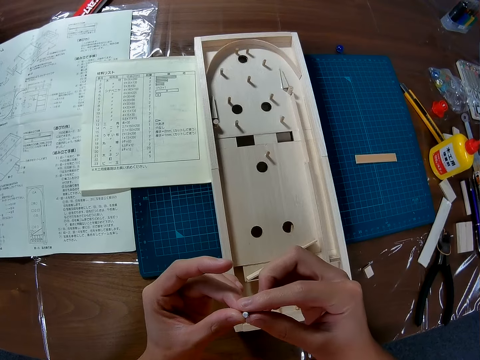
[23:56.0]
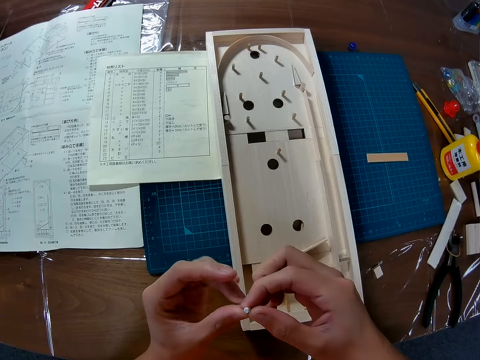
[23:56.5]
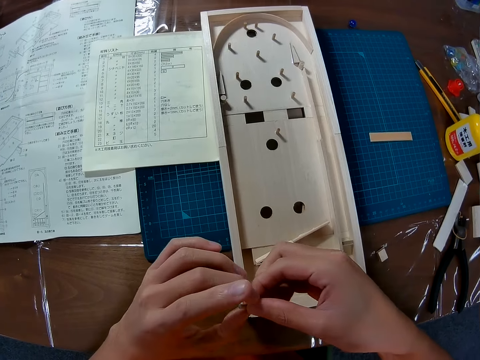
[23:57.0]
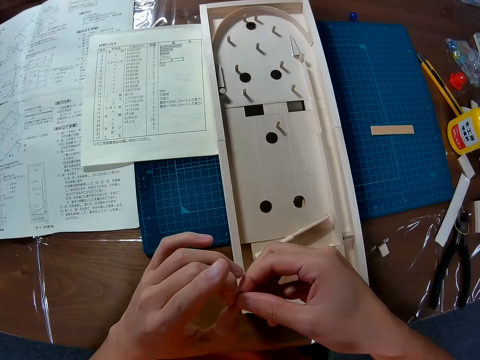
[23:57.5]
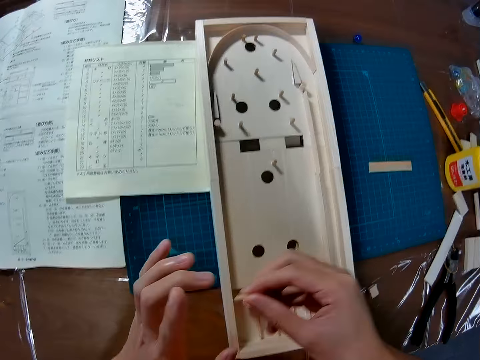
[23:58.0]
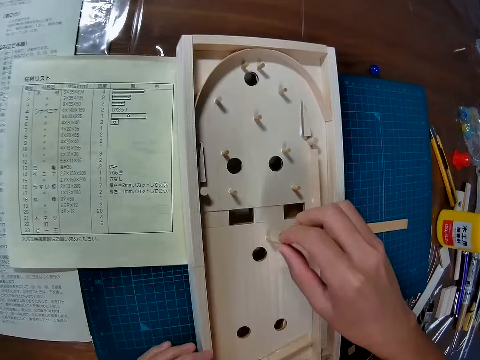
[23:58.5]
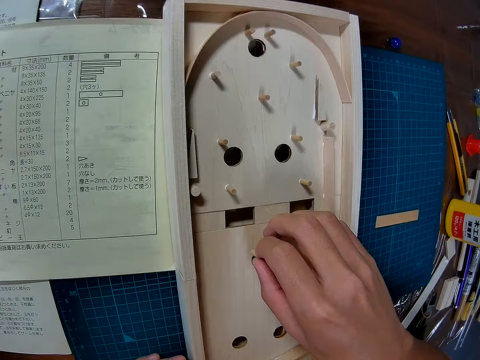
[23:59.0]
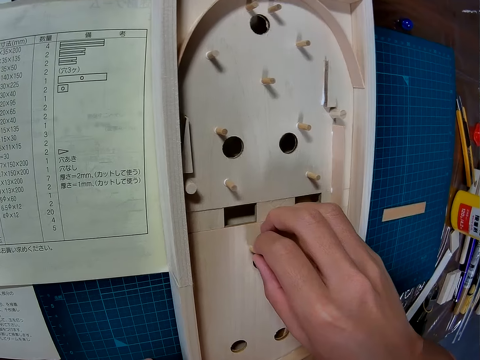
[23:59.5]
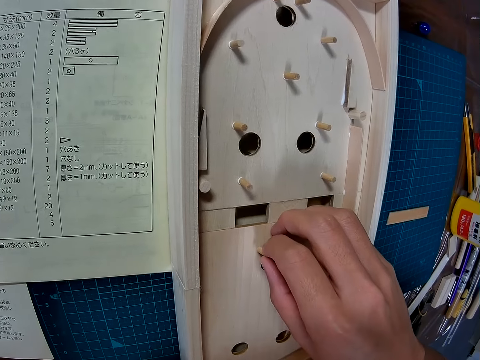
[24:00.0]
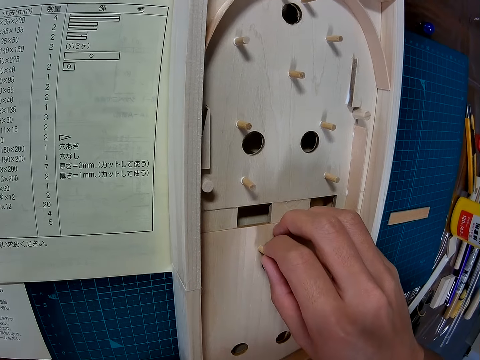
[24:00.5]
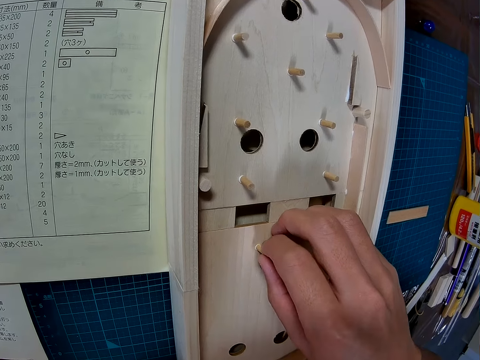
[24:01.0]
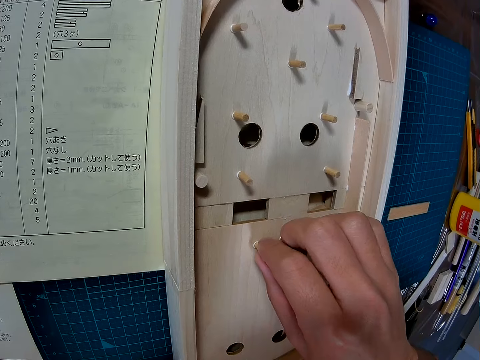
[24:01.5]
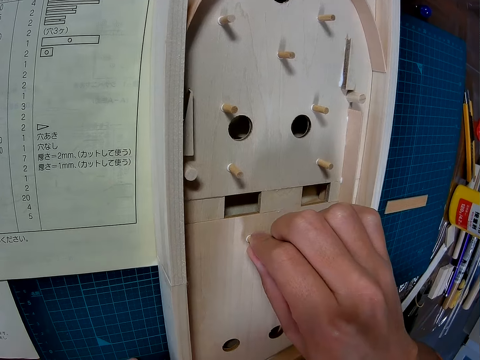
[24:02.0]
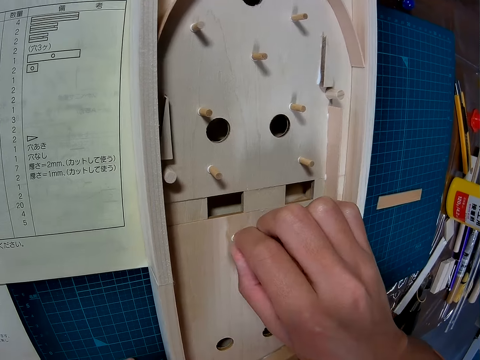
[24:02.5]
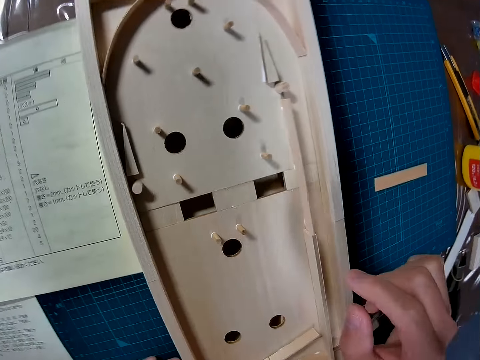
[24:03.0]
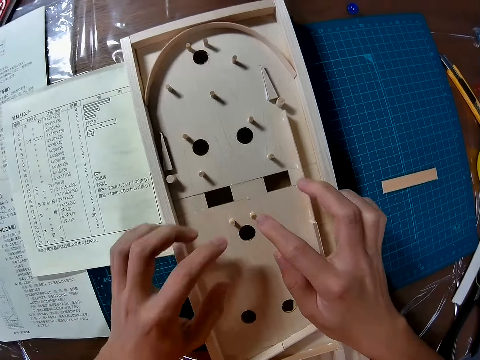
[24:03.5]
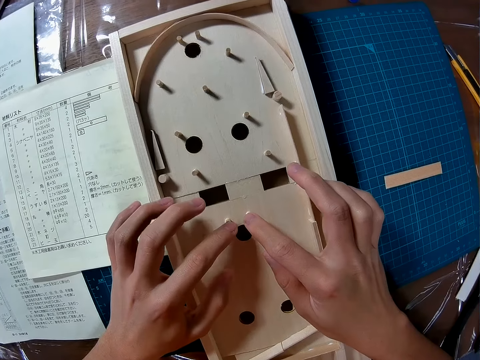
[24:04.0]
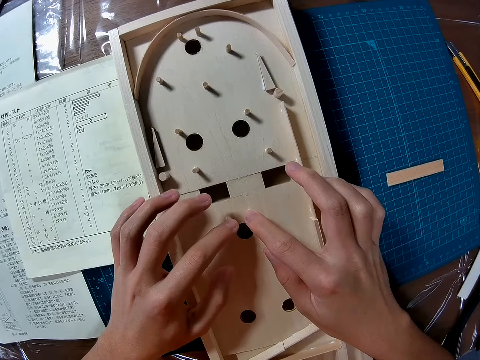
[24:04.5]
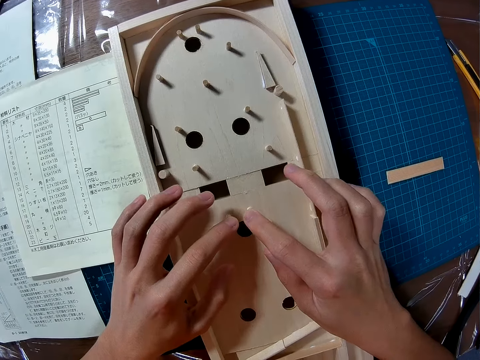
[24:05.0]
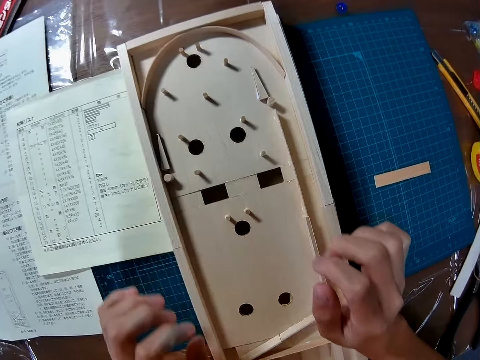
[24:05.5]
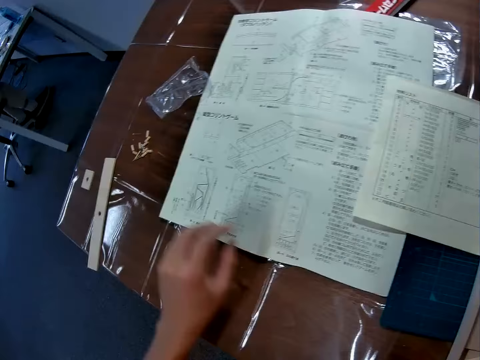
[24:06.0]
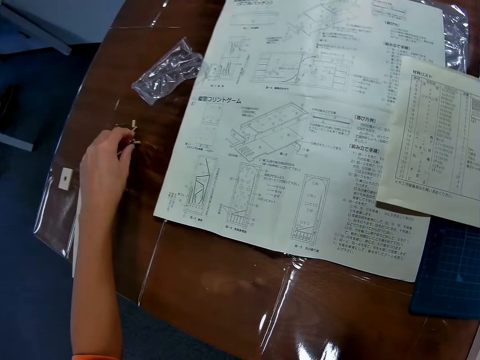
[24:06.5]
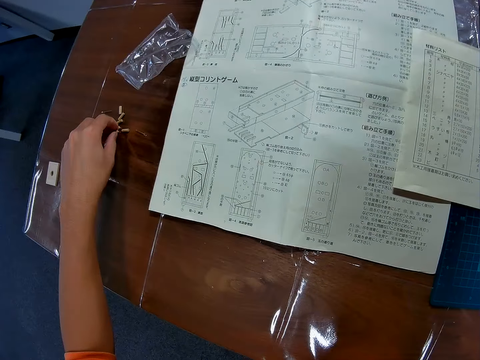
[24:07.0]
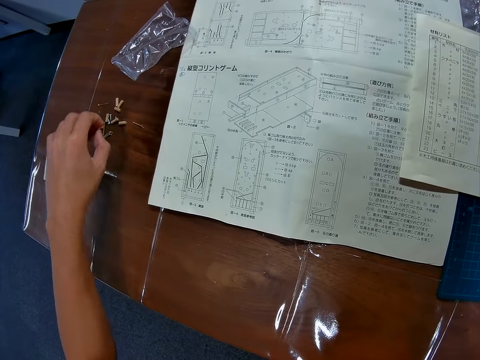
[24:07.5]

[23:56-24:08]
The camera wearer holds the stick in hands. They glue the piece of wood to the wood structure. They take another stick from the table.

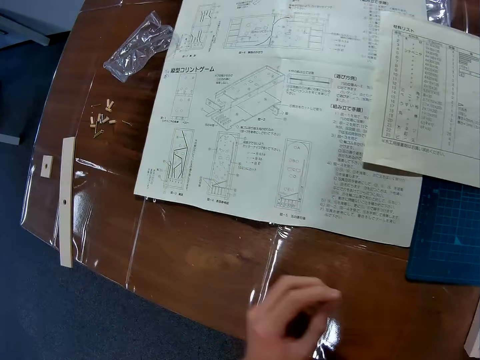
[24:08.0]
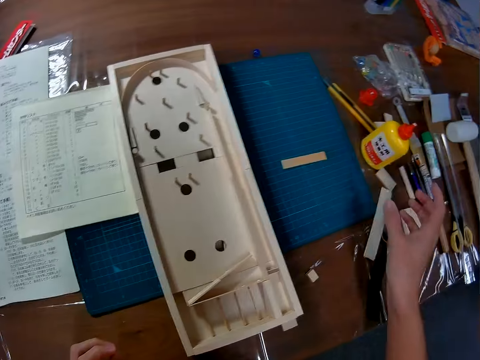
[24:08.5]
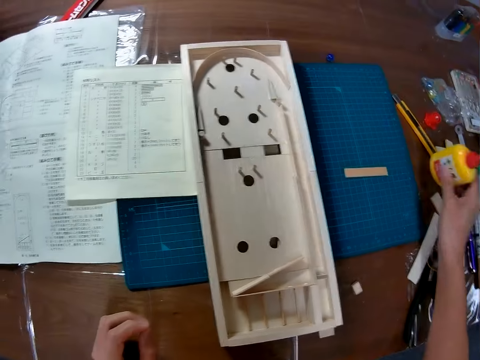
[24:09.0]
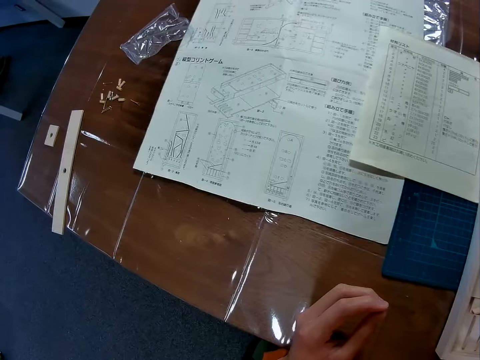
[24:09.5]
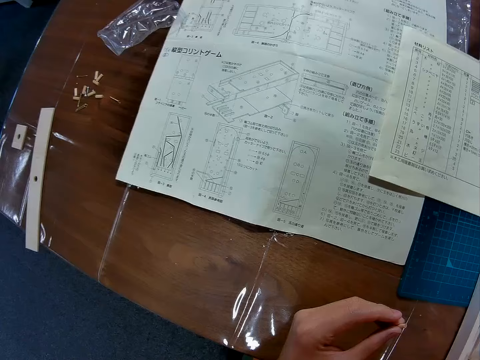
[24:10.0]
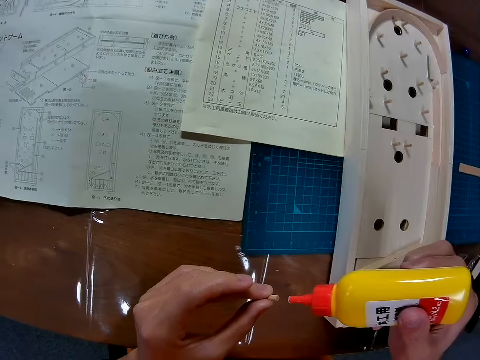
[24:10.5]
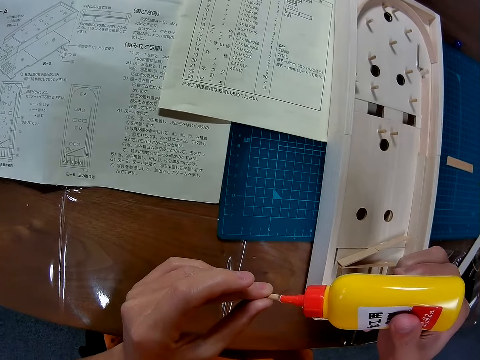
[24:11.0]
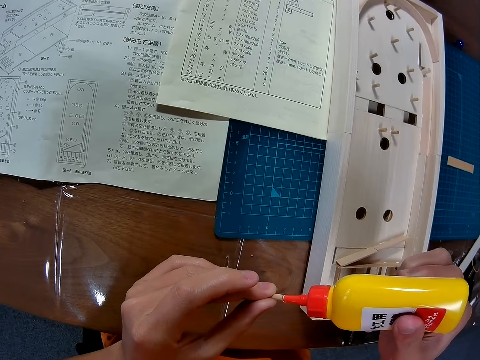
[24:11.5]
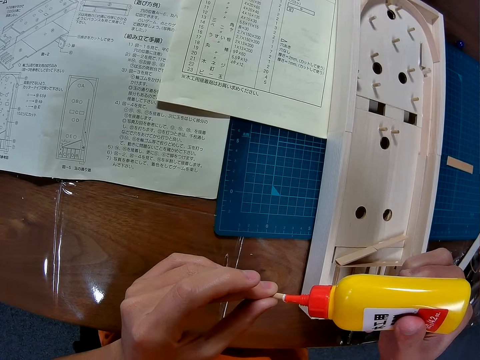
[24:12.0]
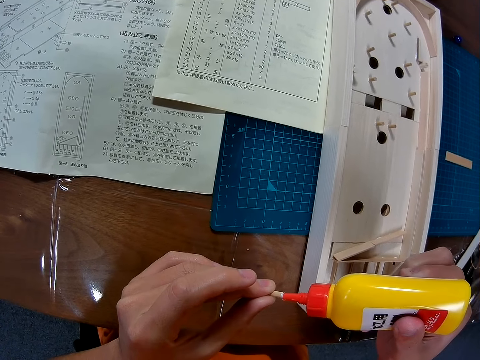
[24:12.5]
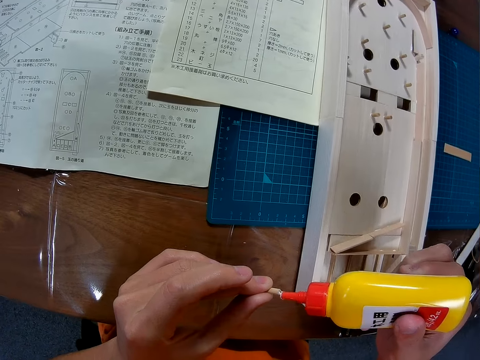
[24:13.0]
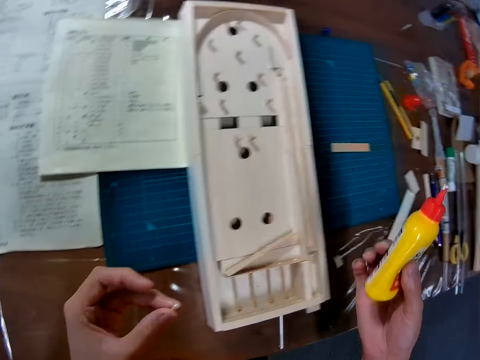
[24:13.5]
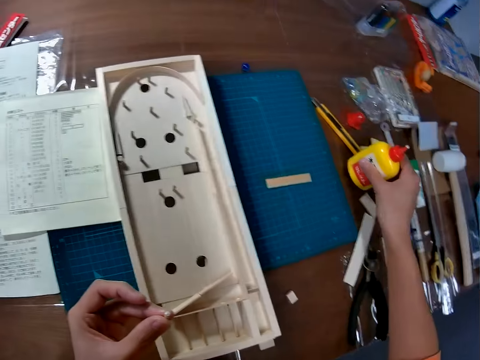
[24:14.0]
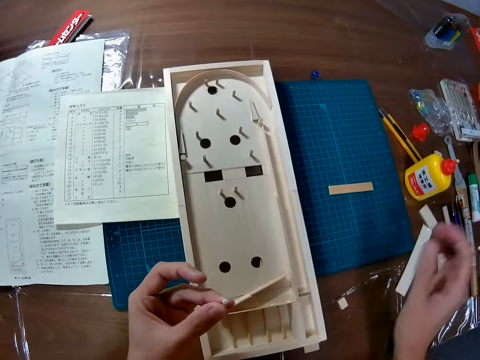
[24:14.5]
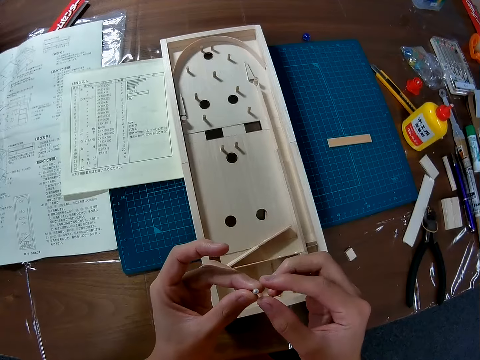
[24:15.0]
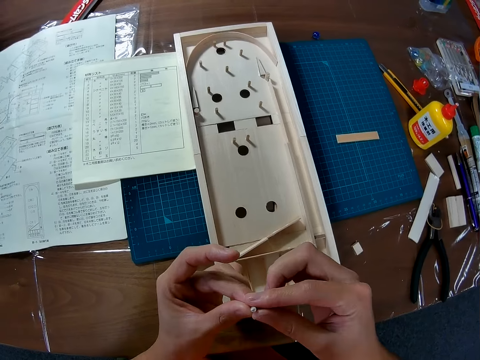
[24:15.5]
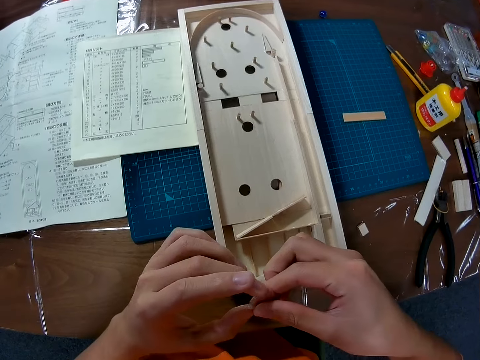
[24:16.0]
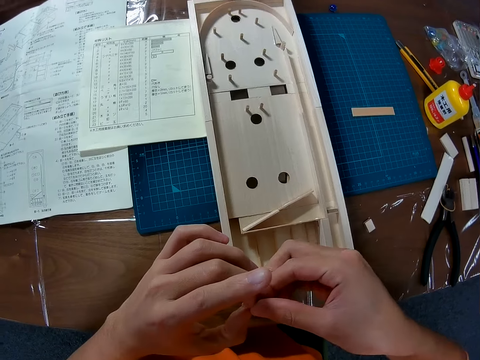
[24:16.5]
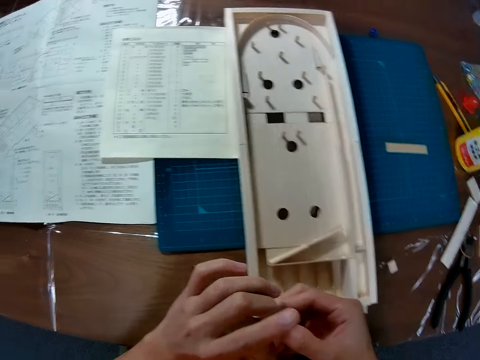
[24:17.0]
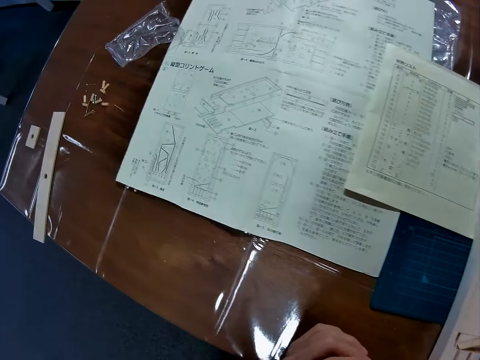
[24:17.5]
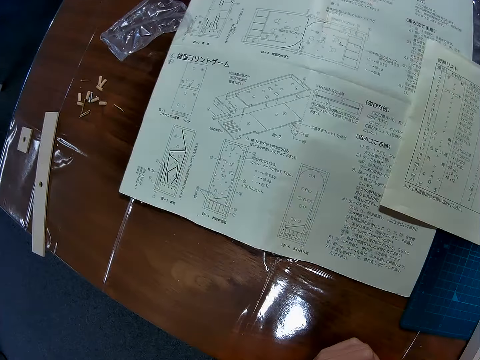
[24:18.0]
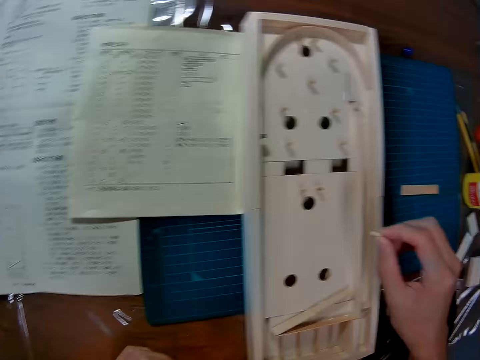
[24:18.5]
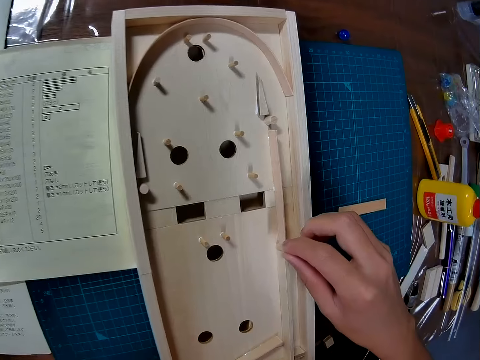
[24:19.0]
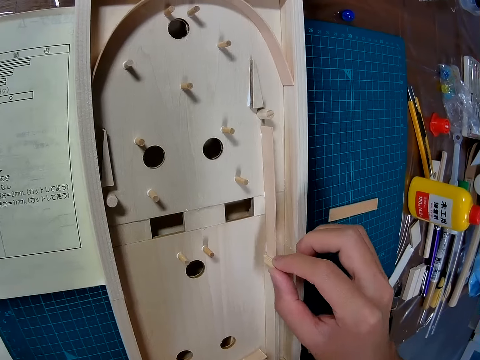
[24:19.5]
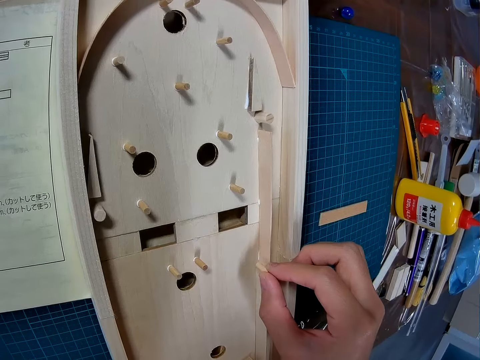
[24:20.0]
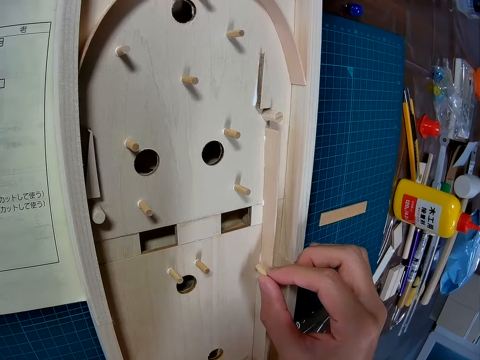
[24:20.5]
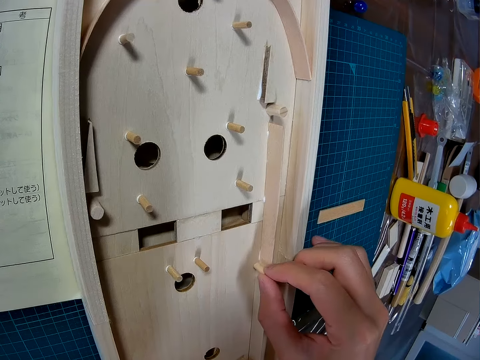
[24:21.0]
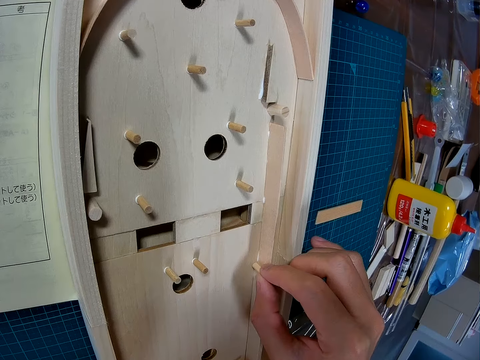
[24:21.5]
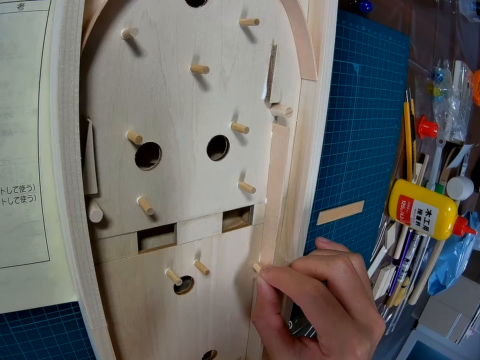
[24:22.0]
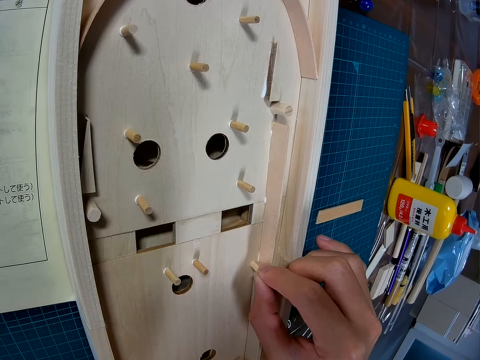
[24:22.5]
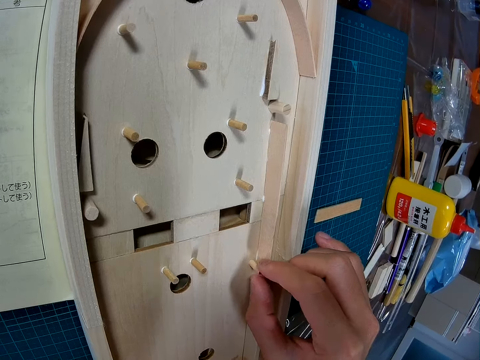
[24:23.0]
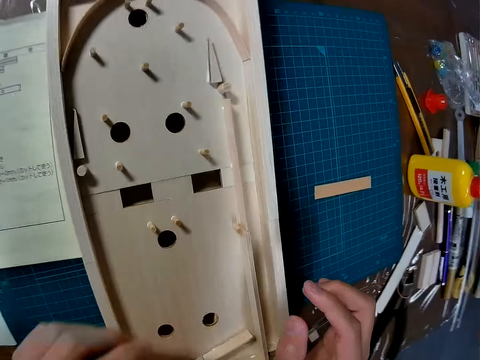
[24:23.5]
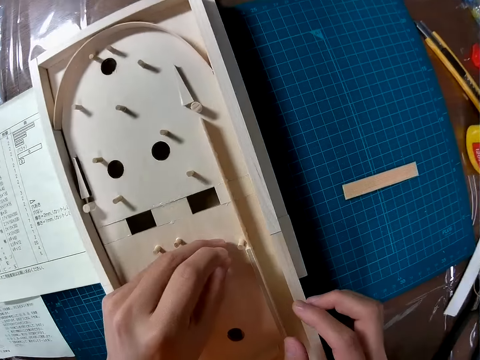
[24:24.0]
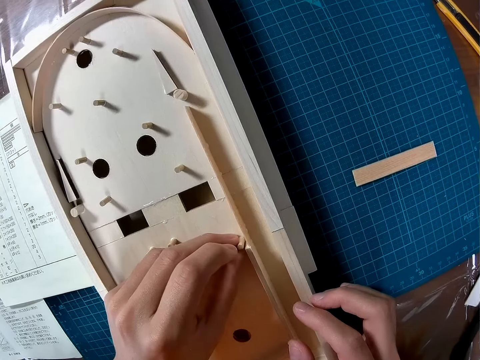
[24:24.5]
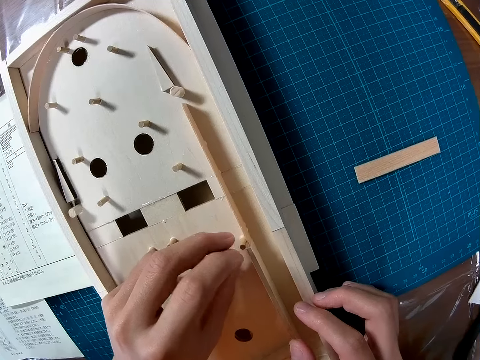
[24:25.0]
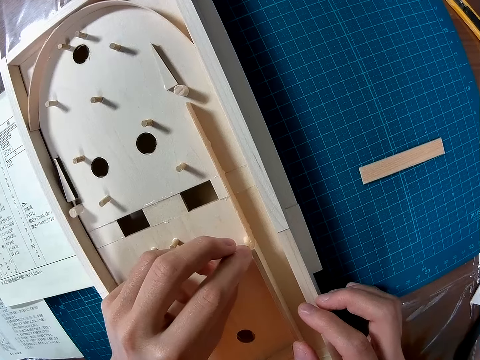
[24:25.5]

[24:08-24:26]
The camera wearer takes the glue from the table. They apply glue on the stick. They put glue on the table. They place the glue on the table. They hold the stick. They glue the piece of wood to the wood structure.
